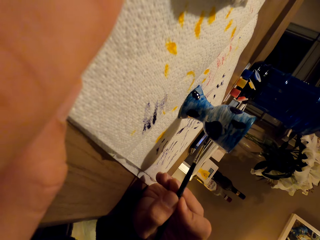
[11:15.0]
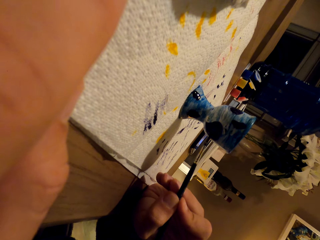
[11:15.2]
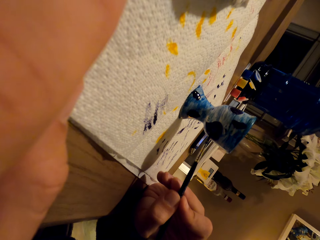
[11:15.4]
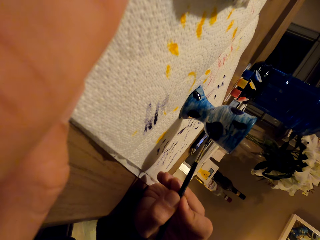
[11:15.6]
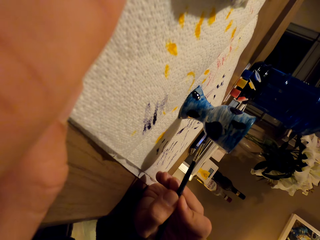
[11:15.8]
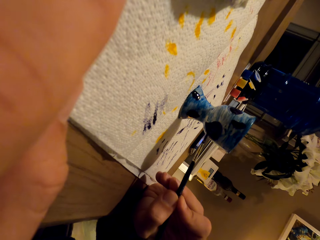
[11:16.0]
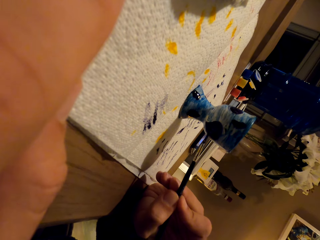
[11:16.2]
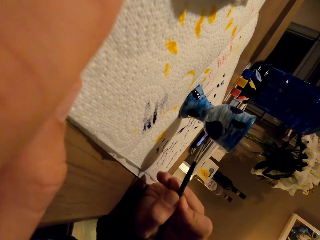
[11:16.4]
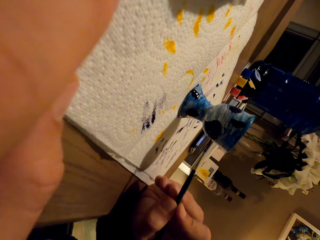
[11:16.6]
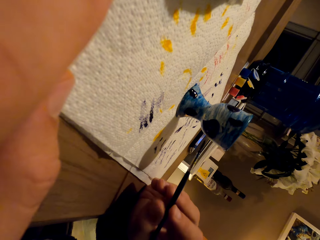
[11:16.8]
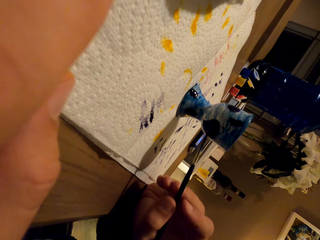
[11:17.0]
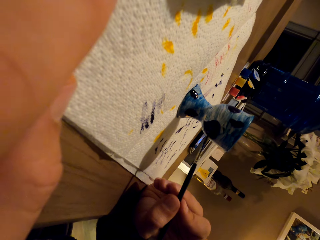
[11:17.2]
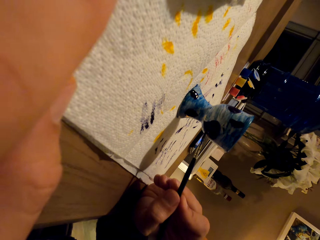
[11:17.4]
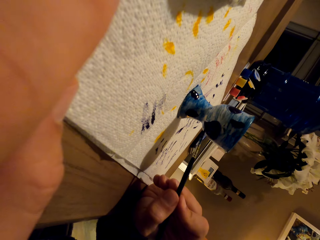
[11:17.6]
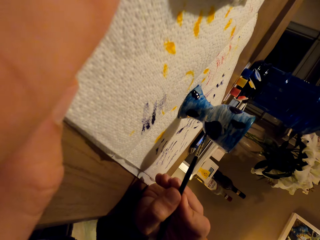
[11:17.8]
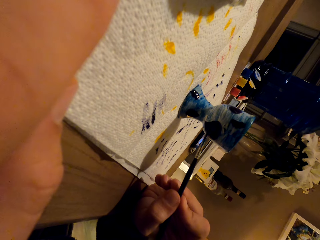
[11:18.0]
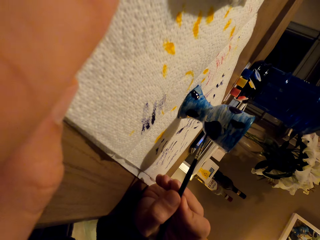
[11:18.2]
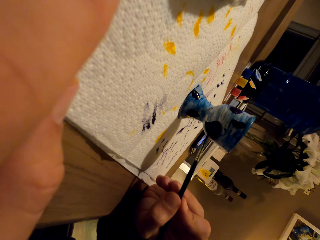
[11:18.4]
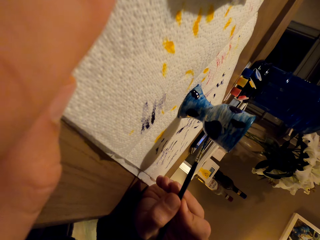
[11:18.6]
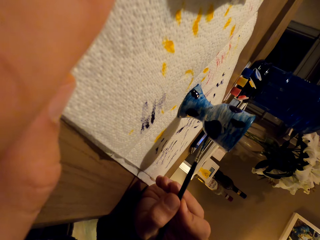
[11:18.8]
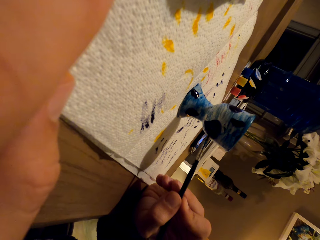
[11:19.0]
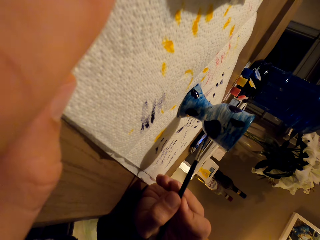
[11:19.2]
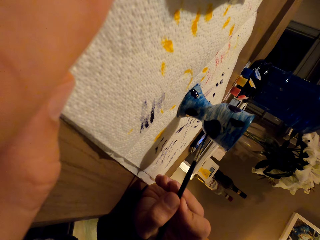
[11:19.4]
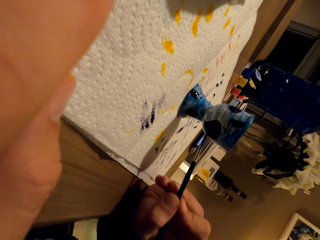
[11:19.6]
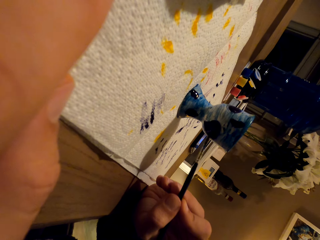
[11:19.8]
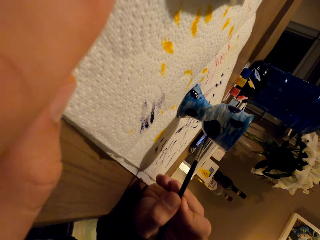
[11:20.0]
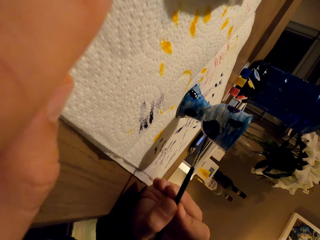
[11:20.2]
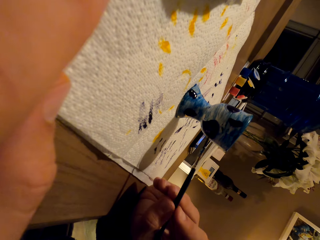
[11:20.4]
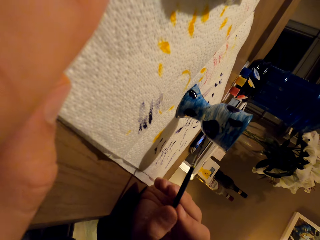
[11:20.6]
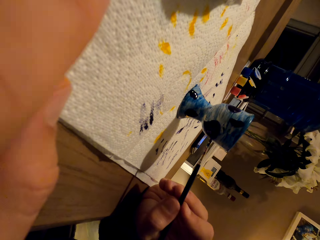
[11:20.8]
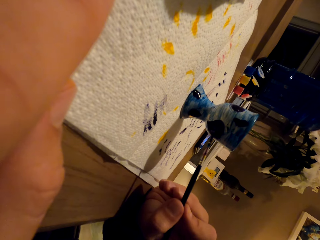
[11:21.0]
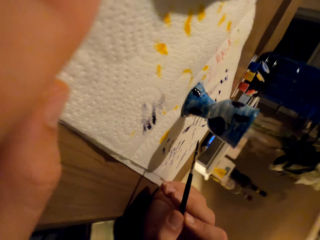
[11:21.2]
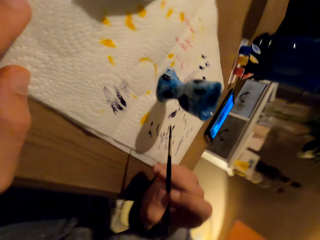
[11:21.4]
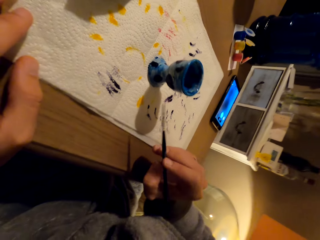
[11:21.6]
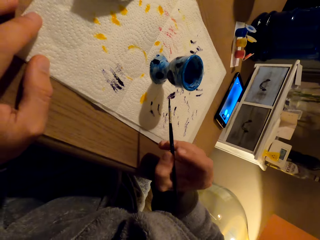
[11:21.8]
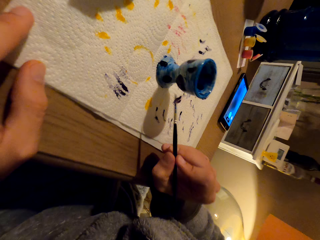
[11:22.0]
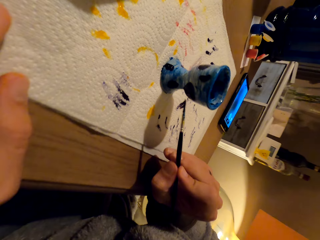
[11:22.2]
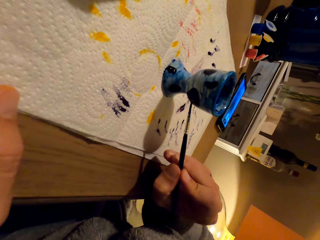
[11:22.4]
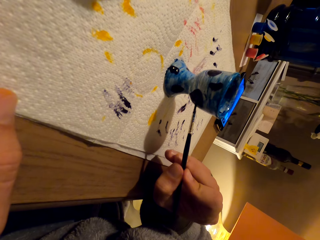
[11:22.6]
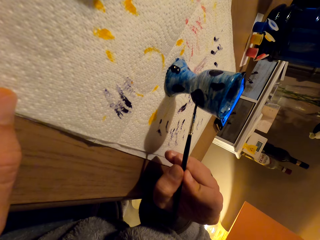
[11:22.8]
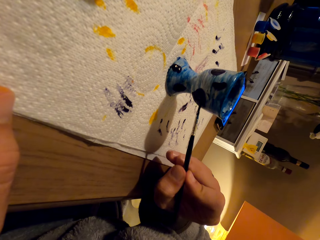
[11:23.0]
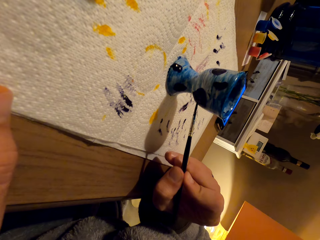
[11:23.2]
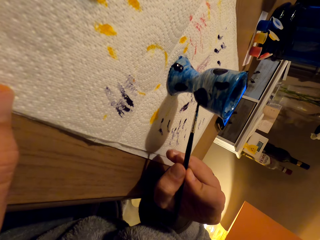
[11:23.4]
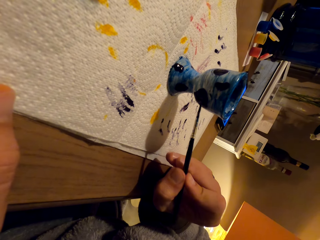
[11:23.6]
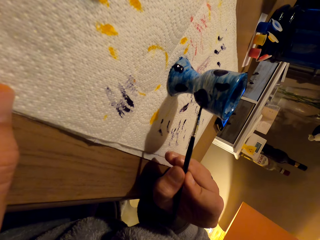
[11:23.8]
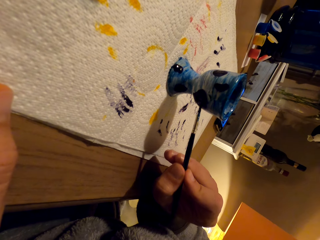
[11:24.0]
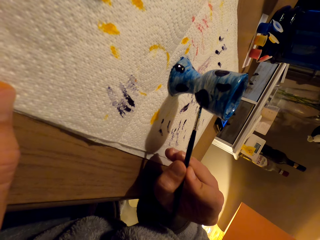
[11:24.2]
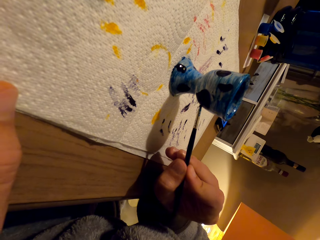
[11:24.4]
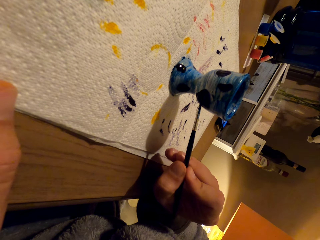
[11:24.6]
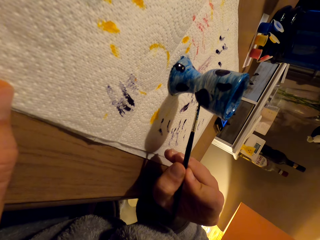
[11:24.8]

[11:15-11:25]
The camera wearer paints. They paint repeatedly.
